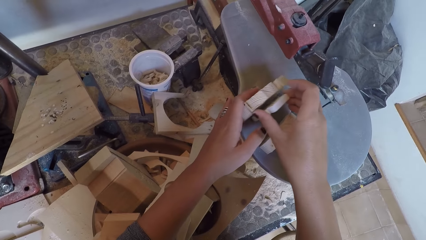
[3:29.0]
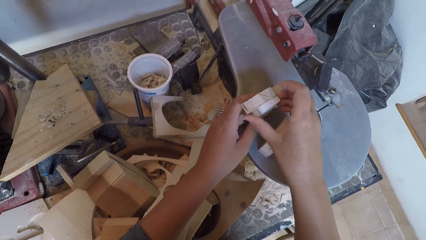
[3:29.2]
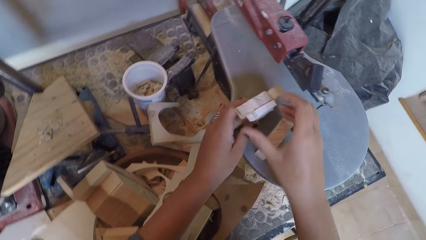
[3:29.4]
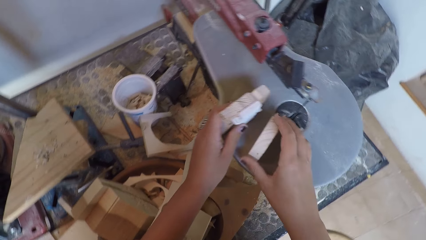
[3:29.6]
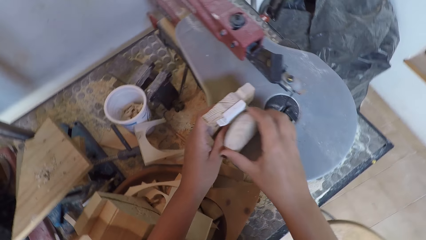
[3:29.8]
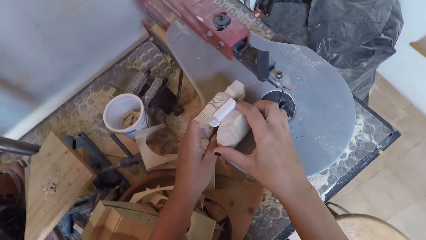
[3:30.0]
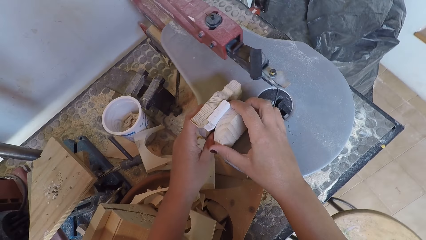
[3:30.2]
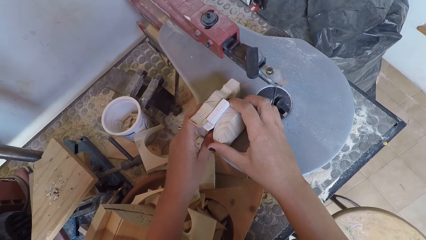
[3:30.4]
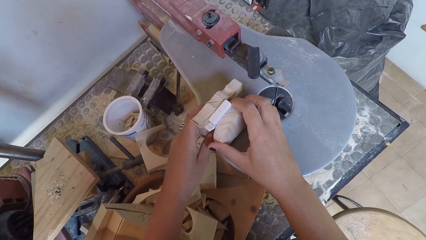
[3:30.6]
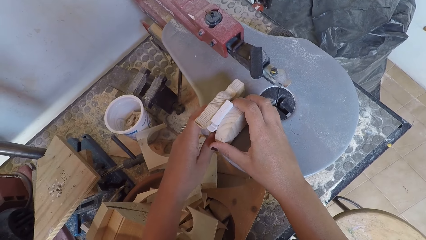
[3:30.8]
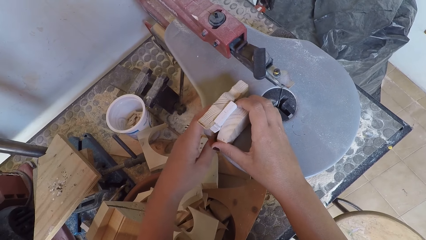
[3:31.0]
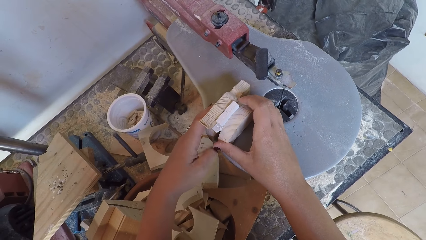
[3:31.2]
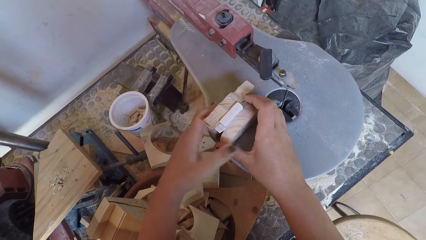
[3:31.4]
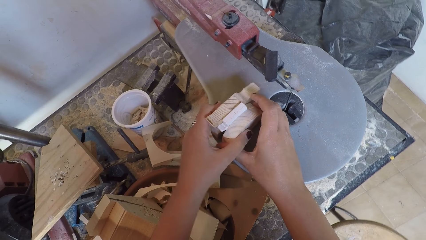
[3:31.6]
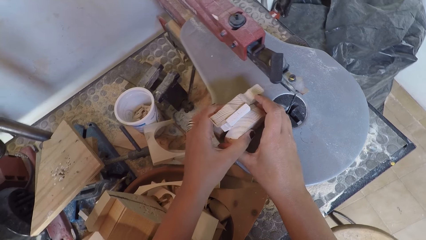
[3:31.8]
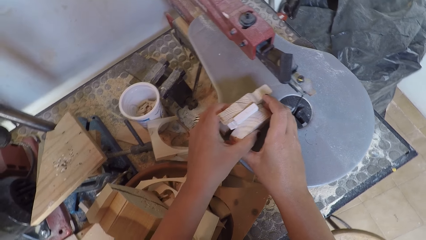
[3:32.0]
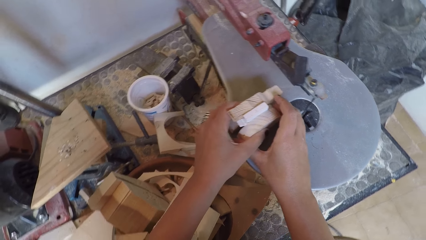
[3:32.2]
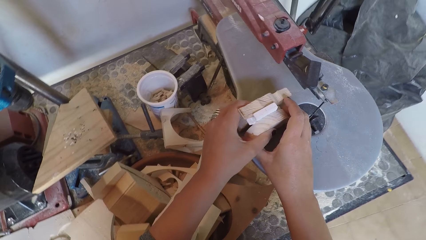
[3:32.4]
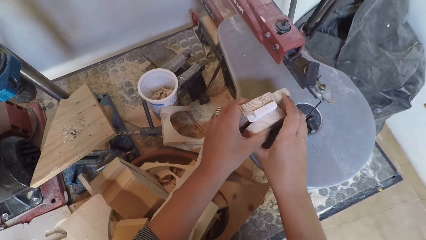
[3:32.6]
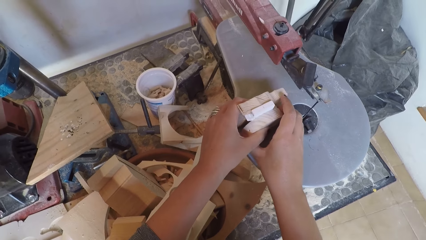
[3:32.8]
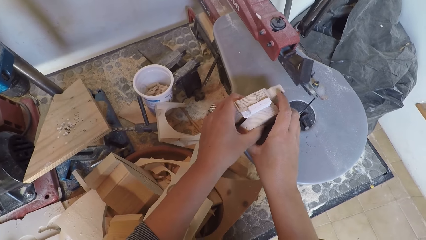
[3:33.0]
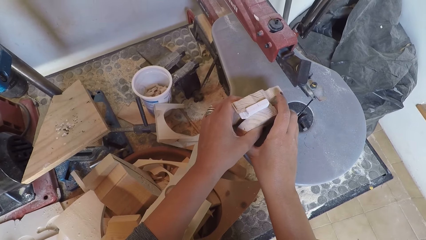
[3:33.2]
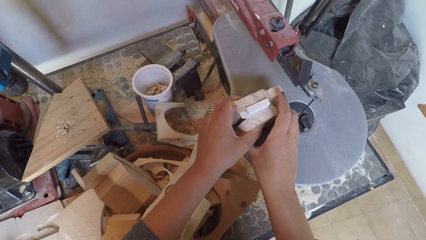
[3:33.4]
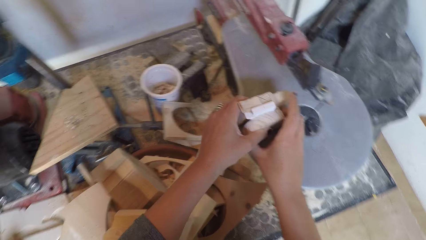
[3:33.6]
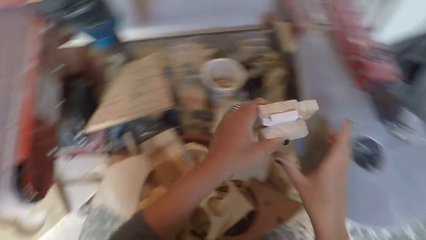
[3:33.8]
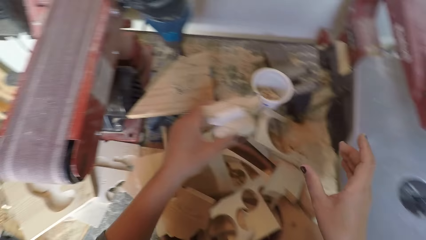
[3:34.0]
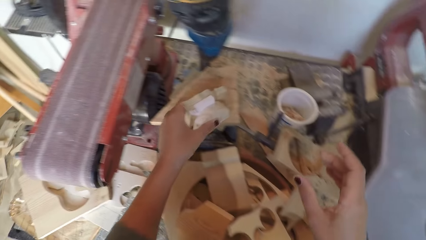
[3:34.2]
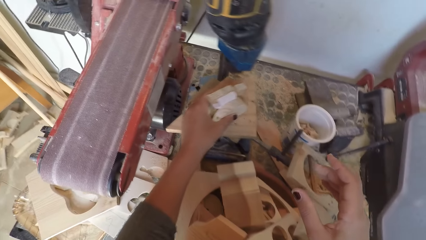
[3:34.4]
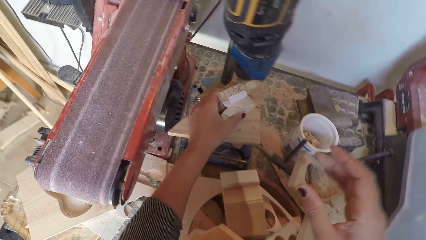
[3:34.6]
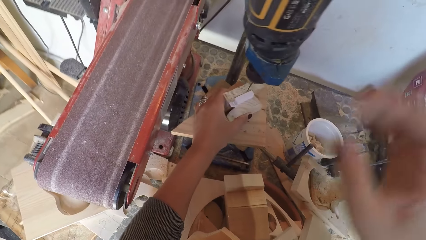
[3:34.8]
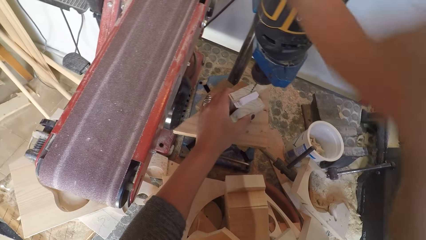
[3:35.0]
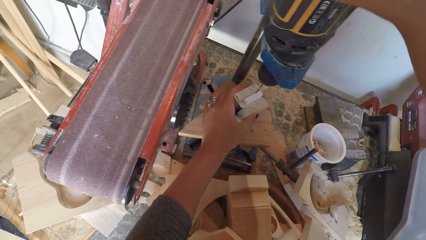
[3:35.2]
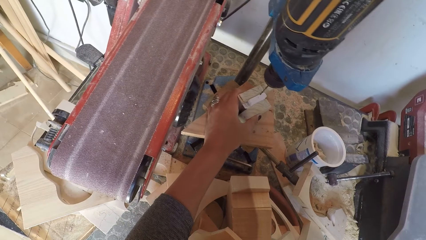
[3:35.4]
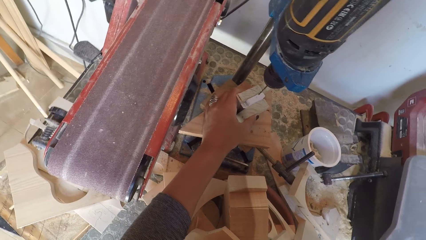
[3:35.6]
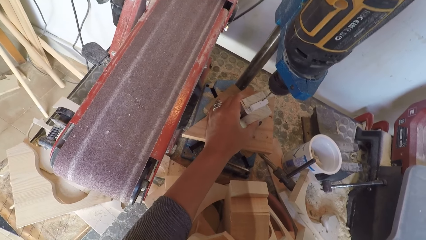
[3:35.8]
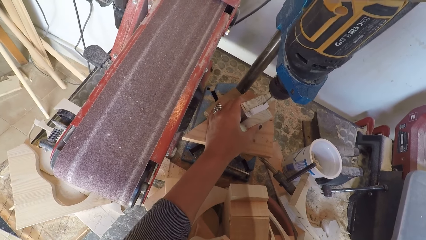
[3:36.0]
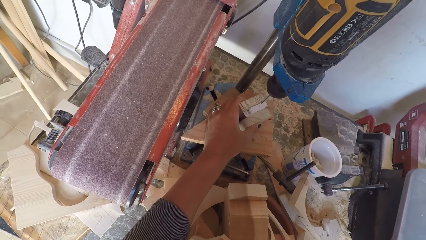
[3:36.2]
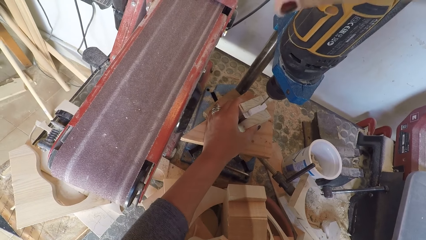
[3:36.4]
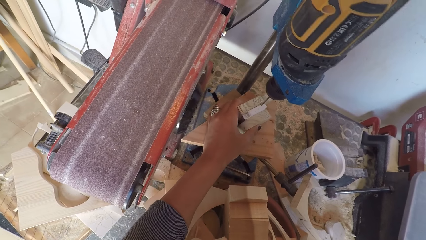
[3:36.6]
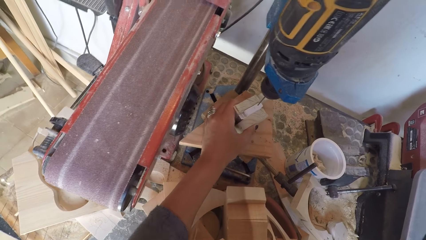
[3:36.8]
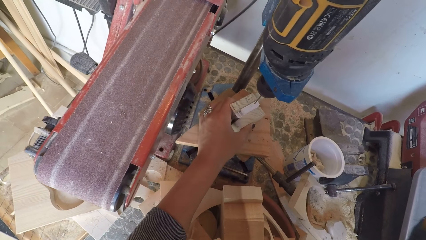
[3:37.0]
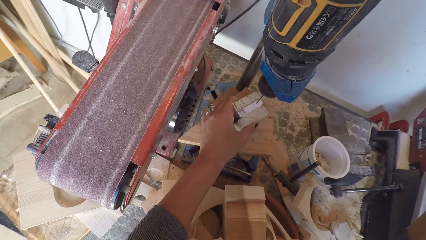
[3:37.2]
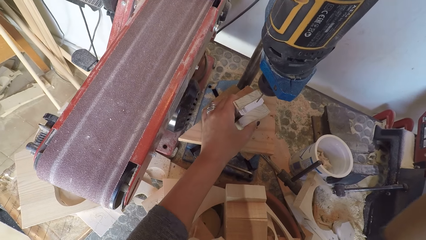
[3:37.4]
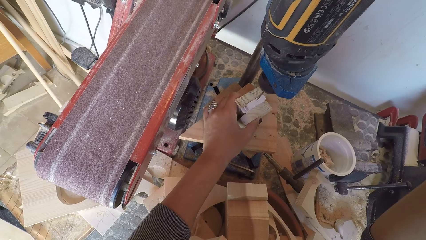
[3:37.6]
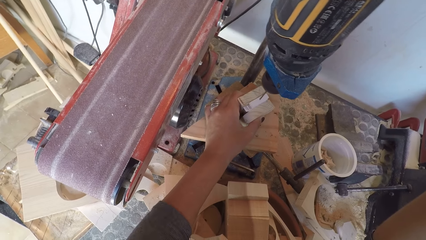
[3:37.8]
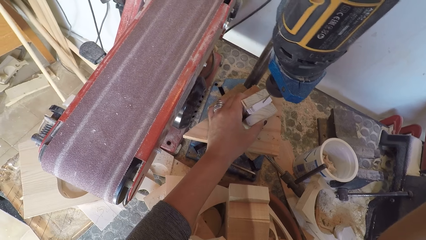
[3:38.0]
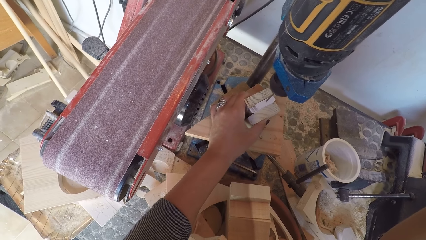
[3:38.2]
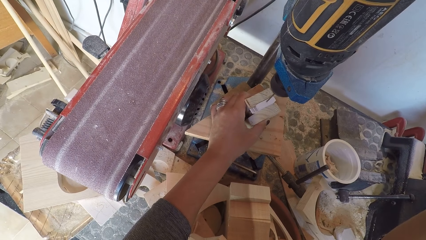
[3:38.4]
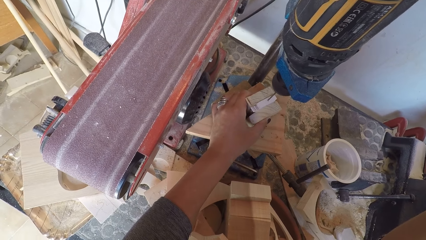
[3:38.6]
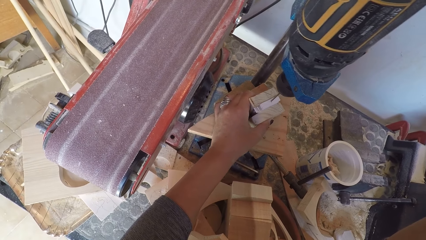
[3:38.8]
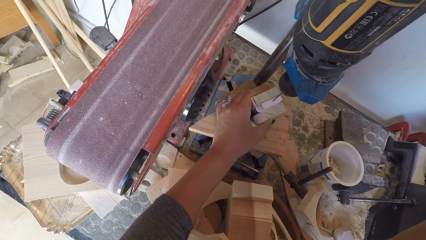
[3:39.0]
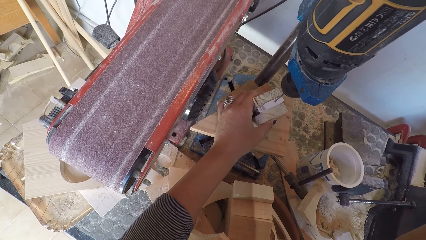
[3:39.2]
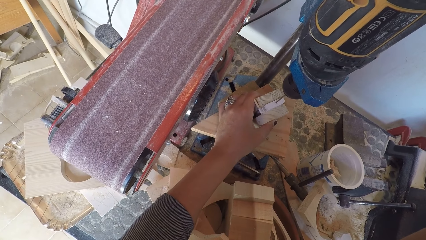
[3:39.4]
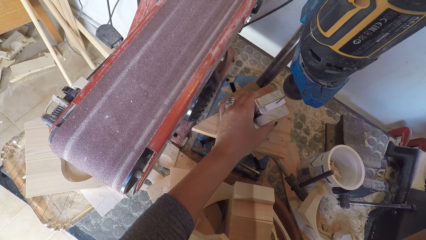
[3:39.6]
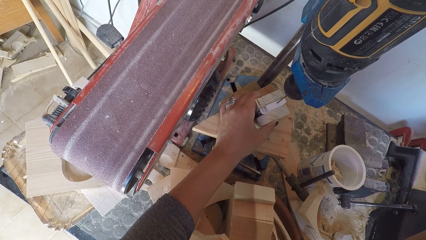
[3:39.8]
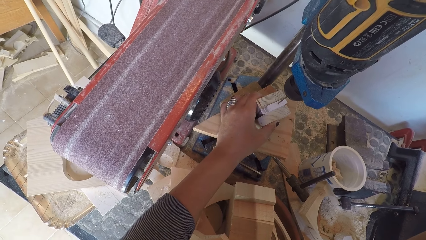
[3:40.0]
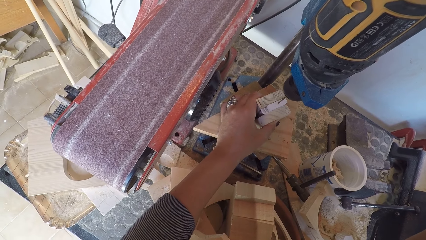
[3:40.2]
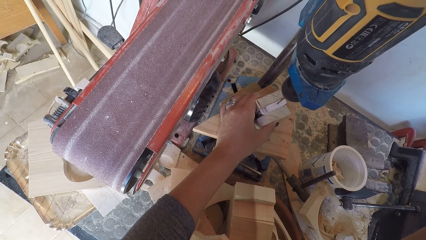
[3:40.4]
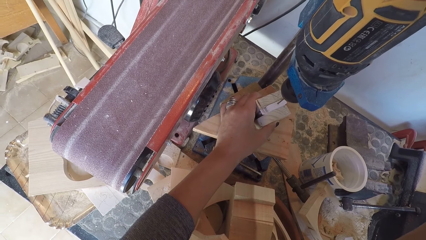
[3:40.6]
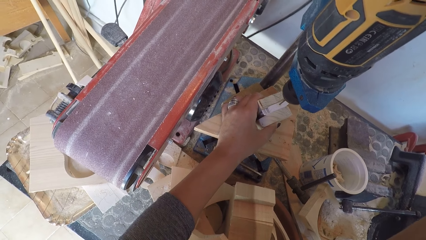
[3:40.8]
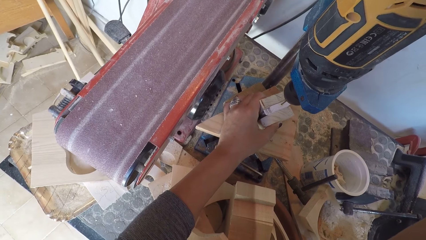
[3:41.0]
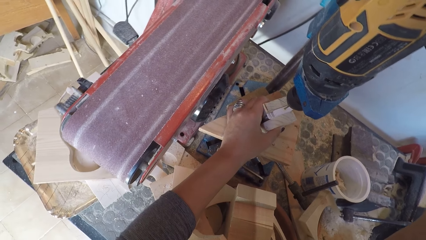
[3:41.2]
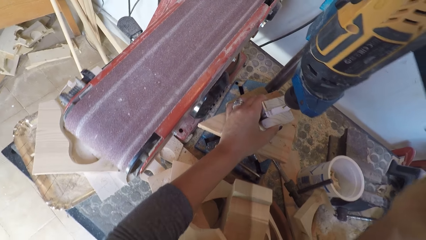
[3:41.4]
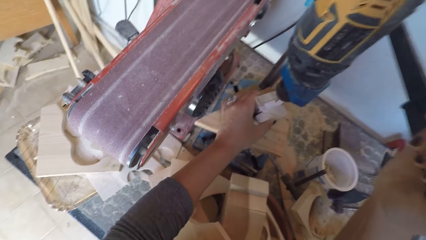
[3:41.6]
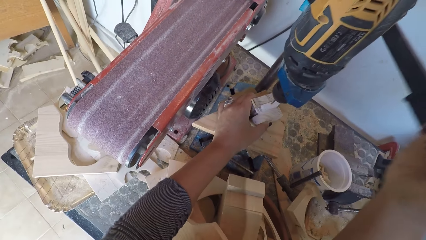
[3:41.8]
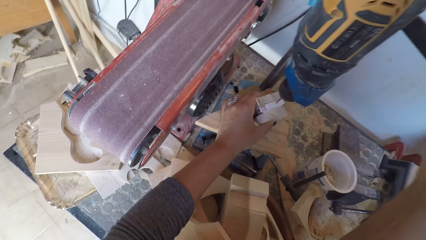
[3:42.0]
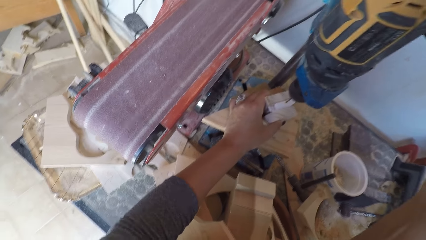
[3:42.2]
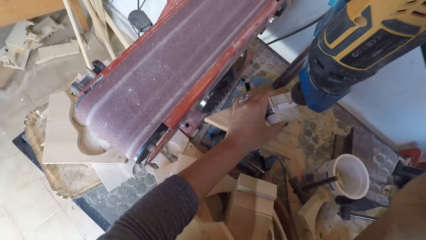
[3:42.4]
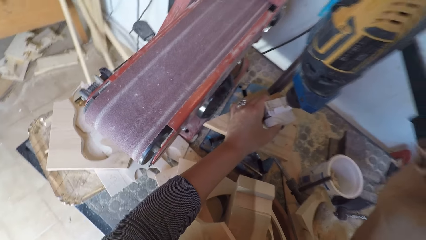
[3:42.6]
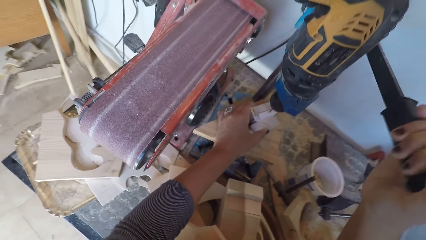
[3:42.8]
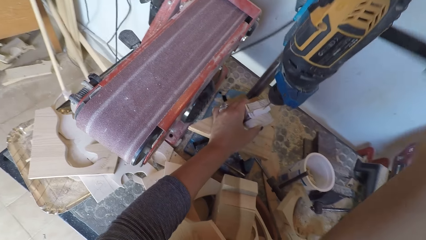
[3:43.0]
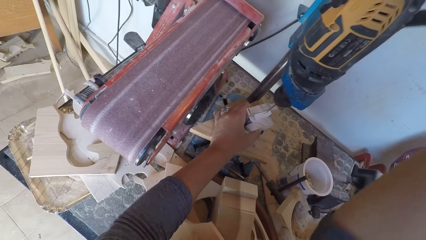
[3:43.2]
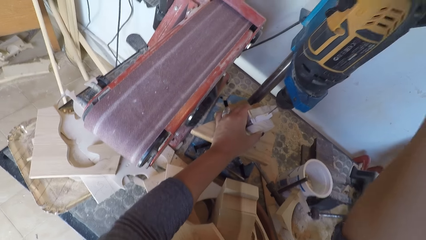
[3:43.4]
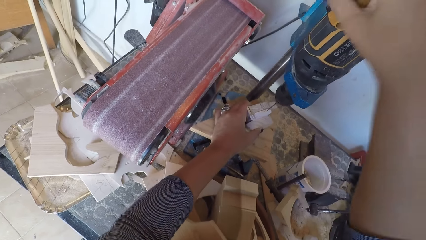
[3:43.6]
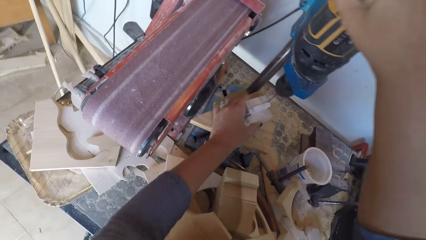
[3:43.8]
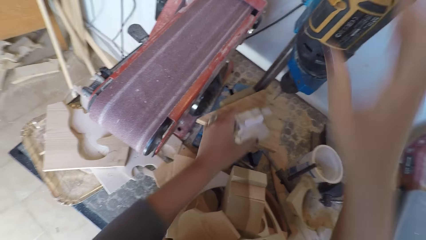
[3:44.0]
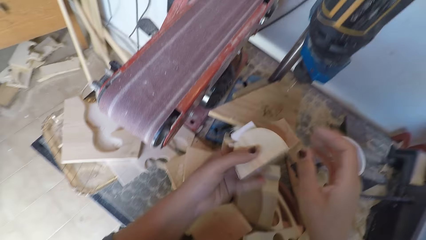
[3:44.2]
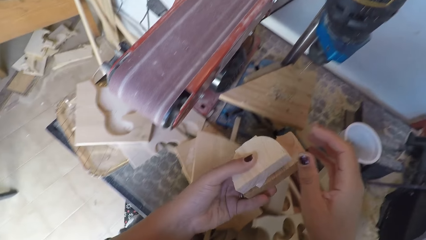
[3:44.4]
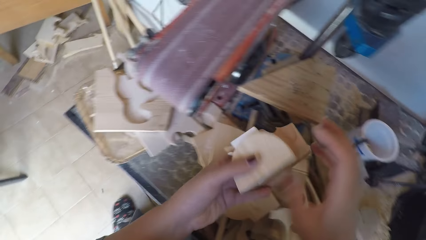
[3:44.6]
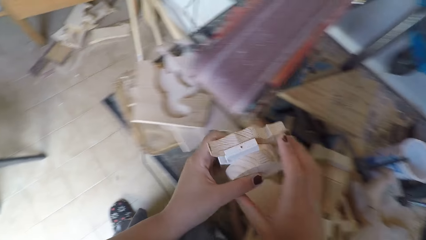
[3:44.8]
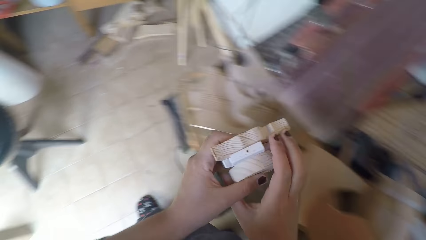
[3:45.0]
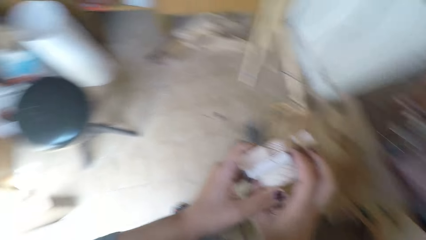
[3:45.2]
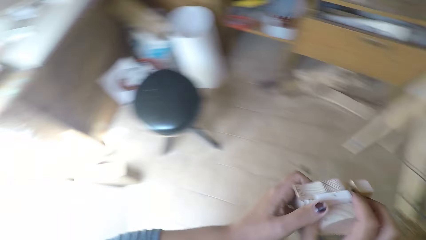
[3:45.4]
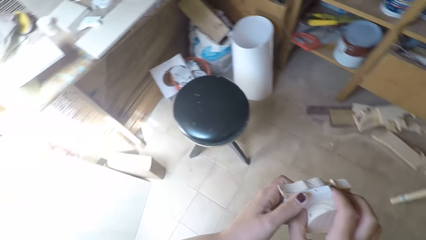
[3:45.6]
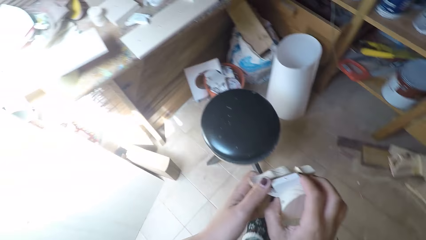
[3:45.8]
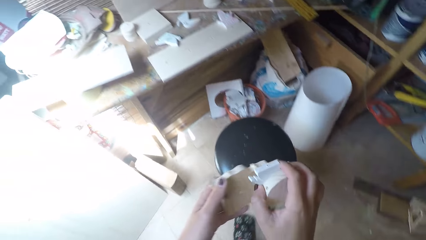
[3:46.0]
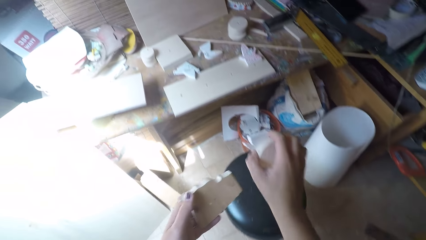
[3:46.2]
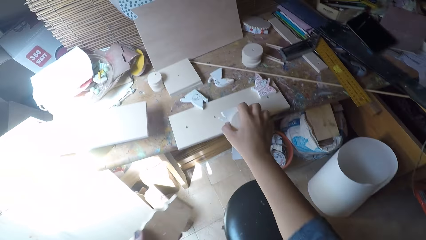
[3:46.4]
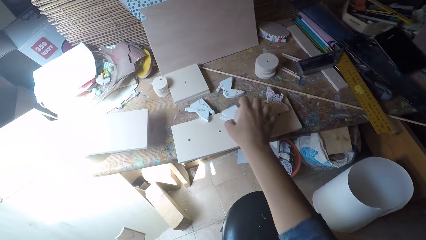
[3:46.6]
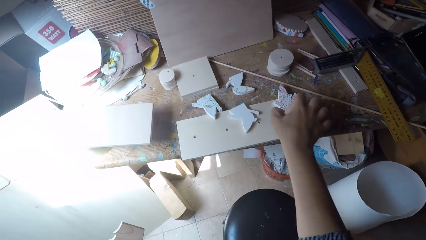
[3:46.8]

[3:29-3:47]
The camera wearer puts the piece of carvings on an arrangement. They hold the piece of wood carvings. They place the wood ornaments and the woods on the drill board under the drill bit. They hold a drill. They switch on the drill machine. They drill the wood ornaments. They switch off the drill machine. They hold the piece of wood carvings, turn around and walk around.
